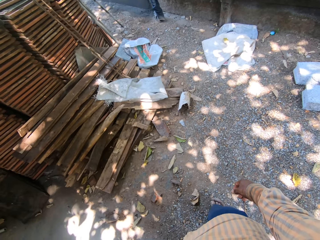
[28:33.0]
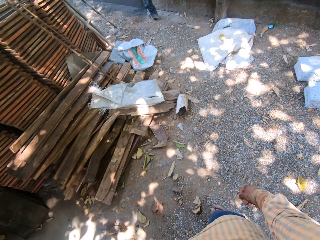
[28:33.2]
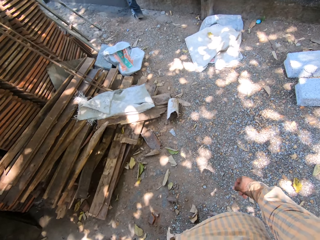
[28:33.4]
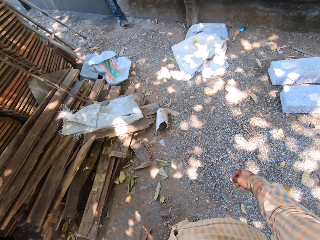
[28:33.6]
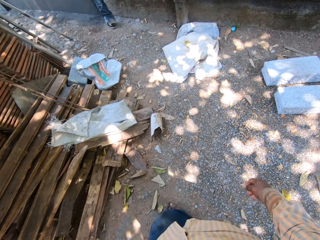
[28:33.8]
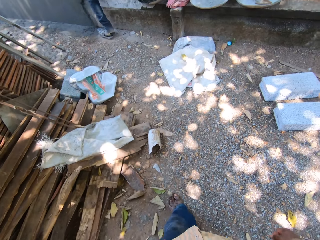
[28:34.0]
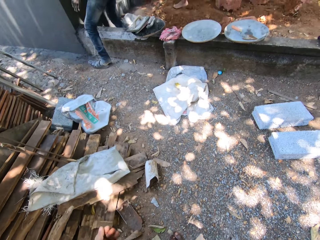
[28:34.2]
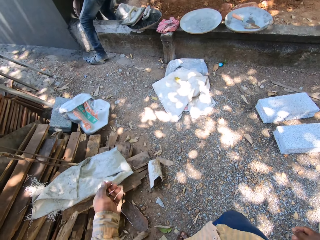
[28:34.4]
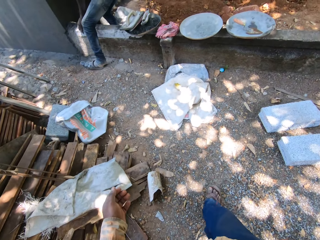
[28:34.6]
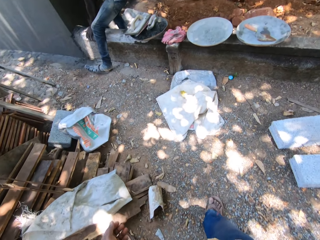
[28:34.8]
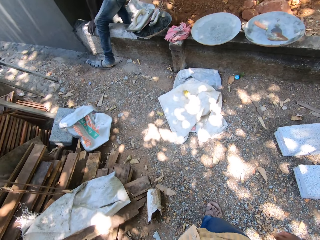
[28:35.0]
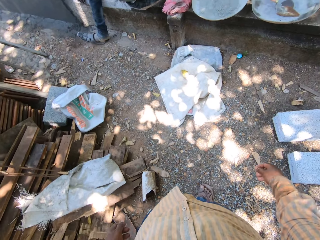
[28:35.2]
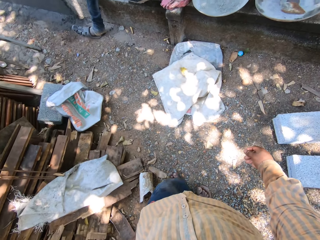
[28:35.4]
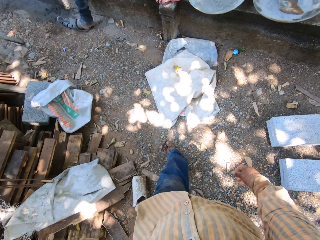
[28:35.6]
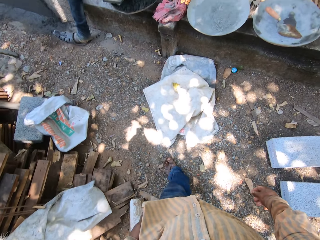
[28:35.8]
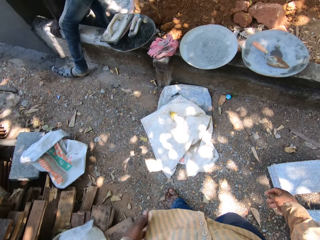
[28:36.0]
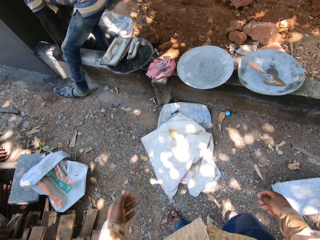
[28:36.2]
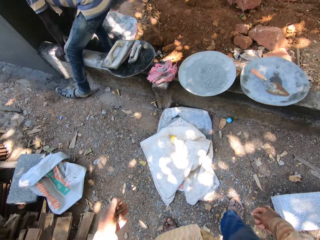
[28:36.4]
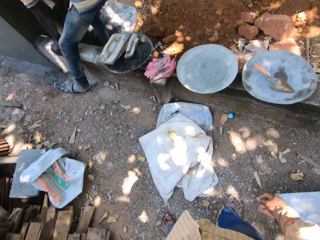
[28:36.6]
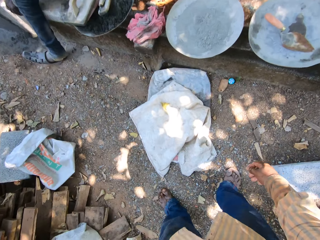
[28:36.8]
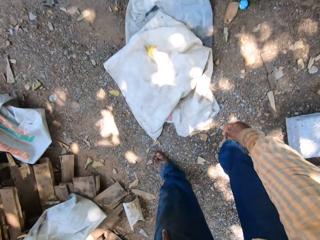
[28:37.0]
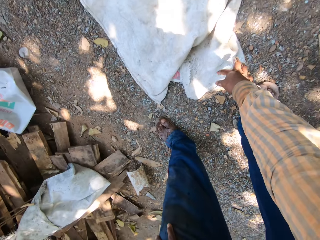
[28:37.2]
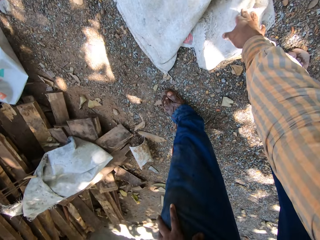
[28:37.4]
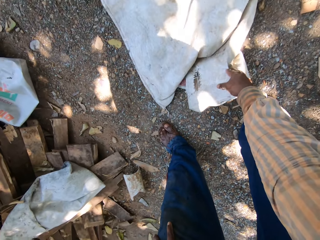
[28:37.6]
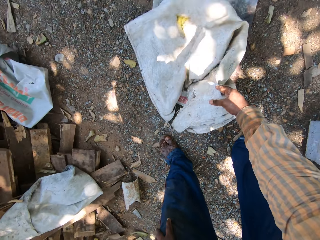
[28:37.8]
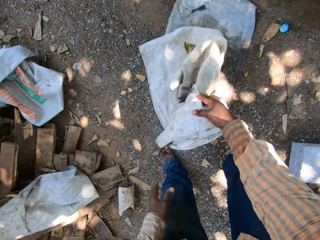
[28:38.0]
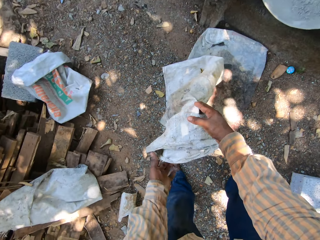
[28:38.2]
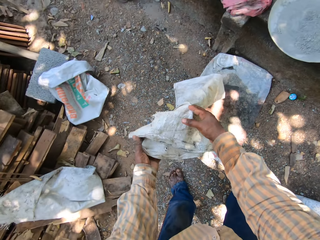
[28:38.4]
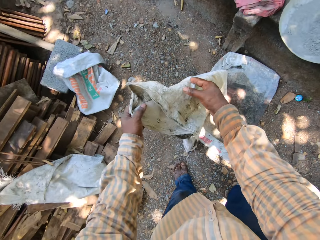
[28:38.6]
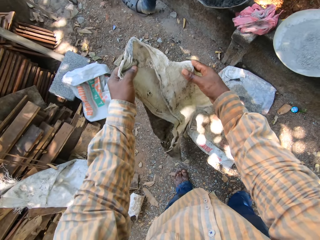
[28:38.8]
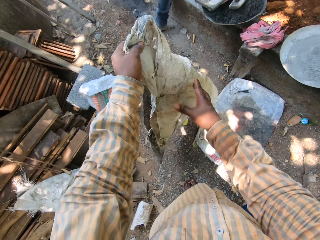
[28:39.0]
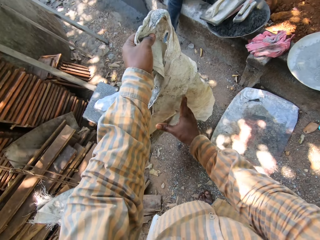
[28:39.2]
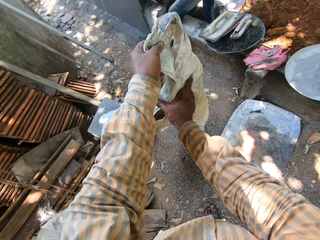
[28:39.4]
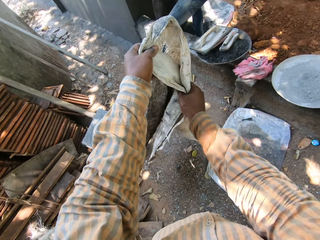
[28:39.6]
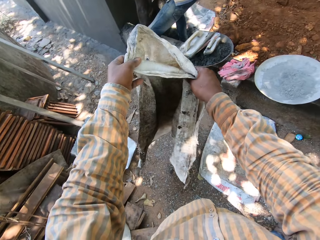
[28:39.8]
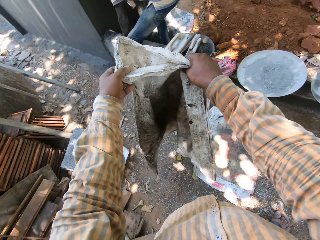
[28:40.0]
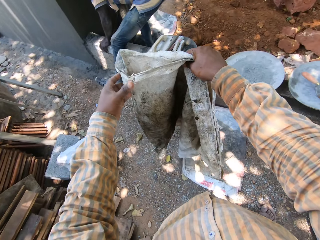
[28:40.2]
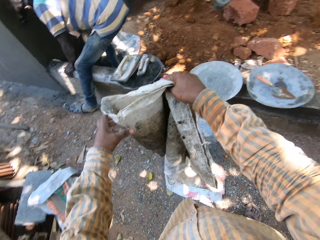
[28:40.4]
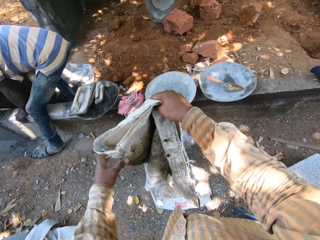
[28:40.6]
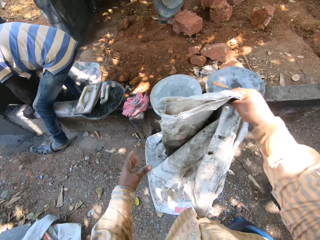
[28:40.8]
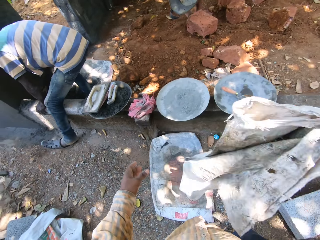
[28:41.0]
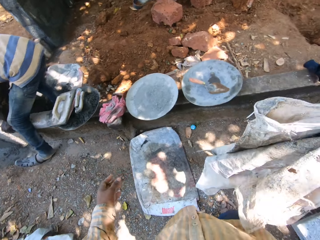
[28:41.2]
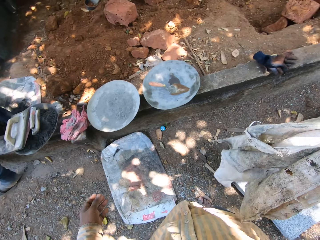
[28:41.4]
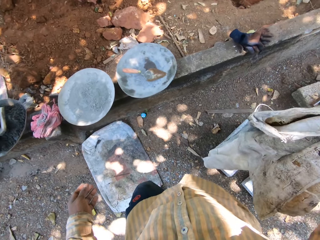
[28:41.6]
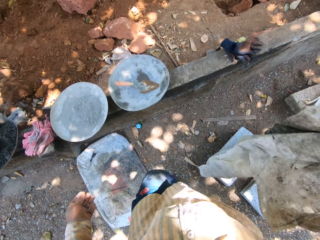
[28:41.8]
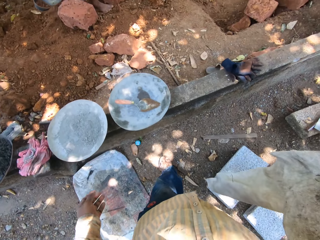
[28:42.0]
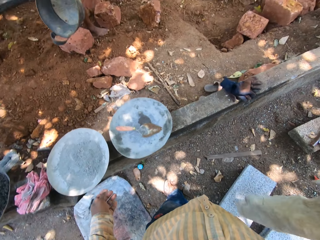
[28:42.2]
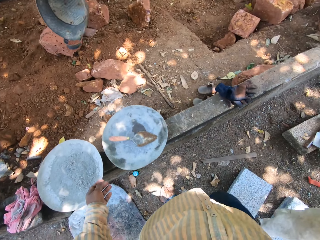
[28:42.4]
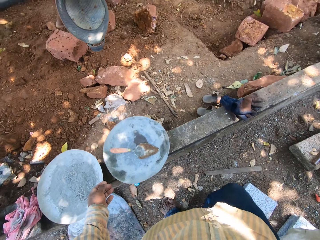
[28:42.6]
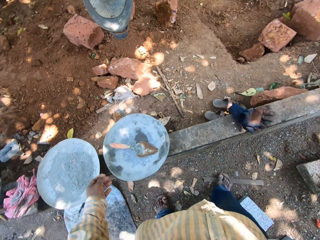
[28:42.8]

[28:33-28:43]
The camera wearer moves around the compound. The man holds the concrete slab with his left hand. The camera wearer picks up a sack on the ground with his right hand. He holds the sack with his hands. The man plasters the wall with the cement mix and the gauging trowel in his right hand. The camera wearer holds the sack in his right hand.

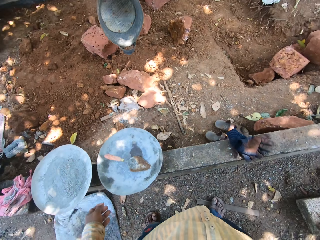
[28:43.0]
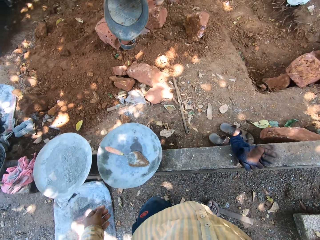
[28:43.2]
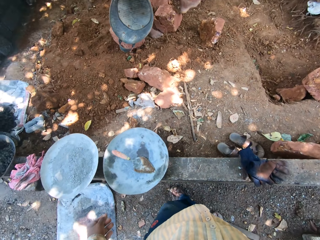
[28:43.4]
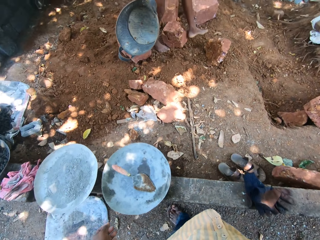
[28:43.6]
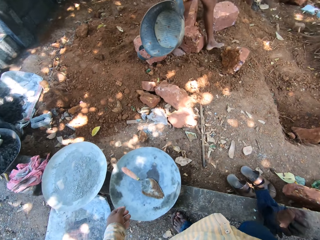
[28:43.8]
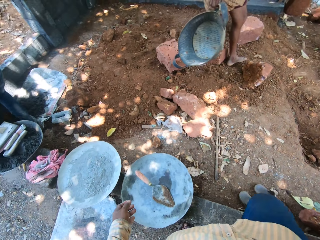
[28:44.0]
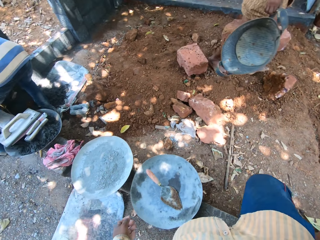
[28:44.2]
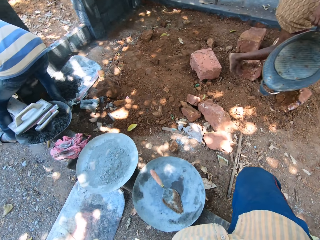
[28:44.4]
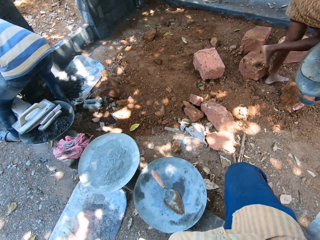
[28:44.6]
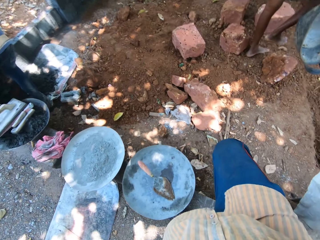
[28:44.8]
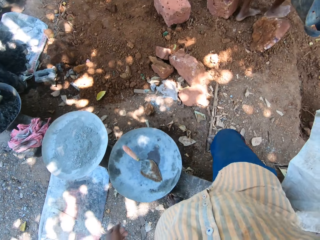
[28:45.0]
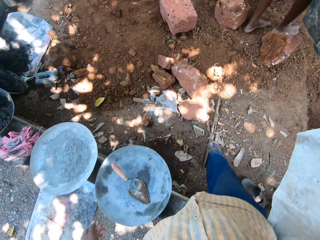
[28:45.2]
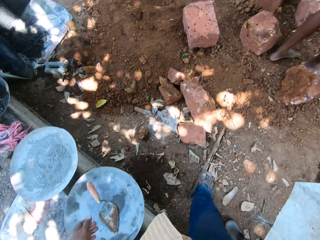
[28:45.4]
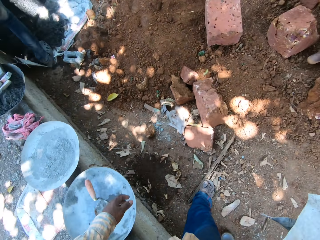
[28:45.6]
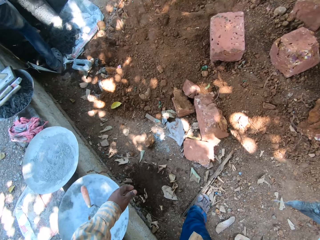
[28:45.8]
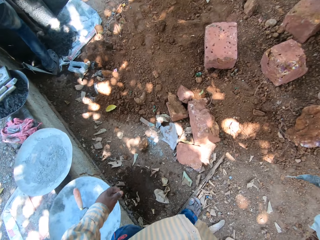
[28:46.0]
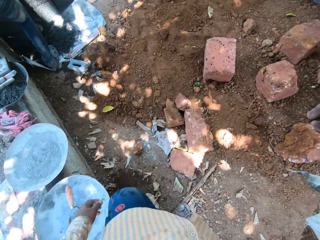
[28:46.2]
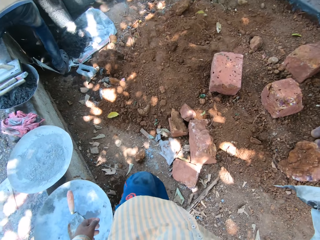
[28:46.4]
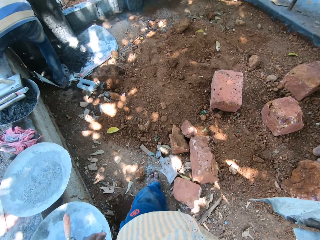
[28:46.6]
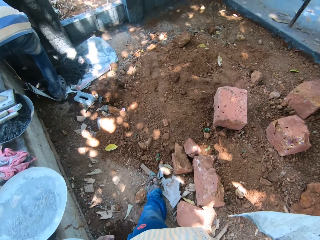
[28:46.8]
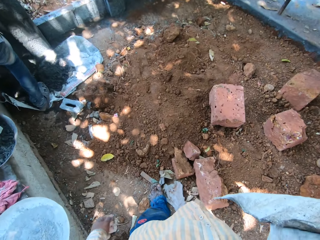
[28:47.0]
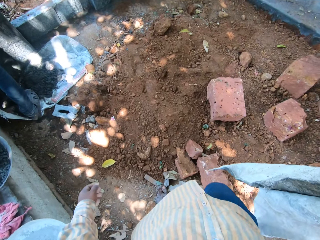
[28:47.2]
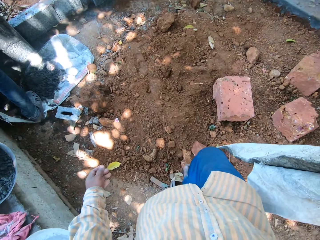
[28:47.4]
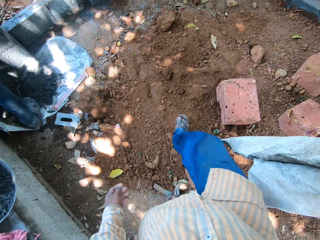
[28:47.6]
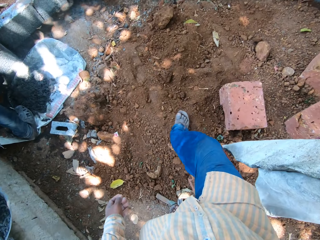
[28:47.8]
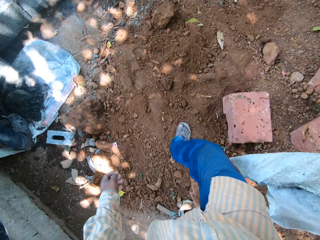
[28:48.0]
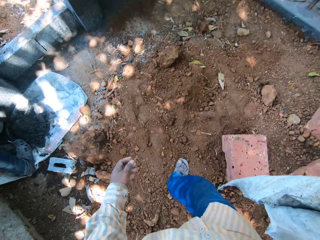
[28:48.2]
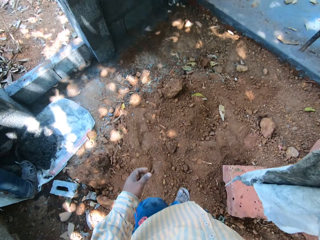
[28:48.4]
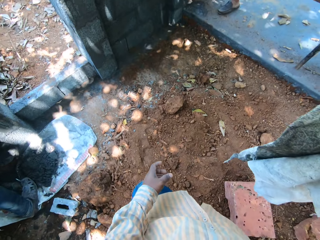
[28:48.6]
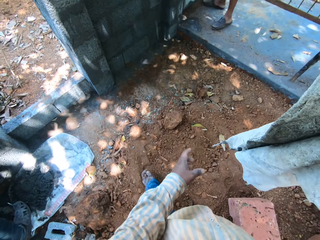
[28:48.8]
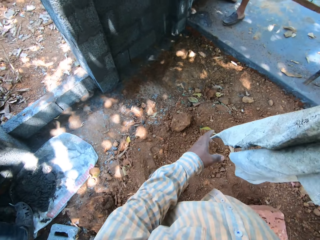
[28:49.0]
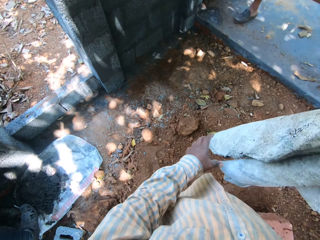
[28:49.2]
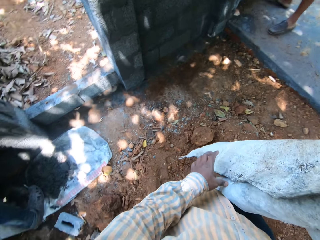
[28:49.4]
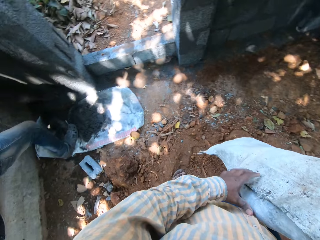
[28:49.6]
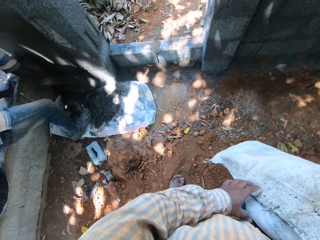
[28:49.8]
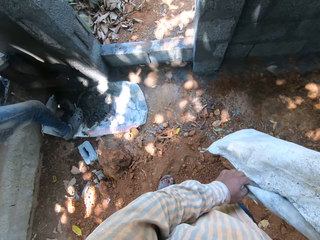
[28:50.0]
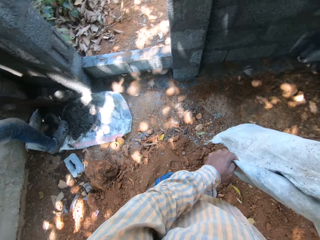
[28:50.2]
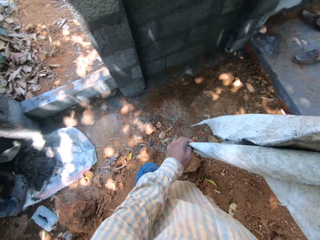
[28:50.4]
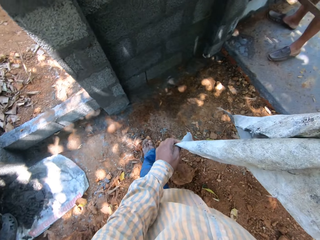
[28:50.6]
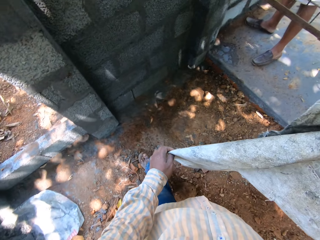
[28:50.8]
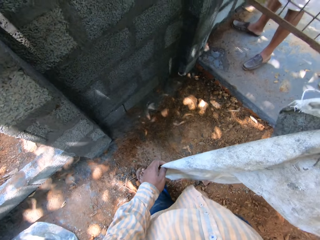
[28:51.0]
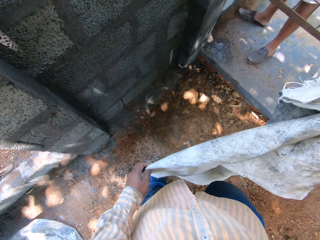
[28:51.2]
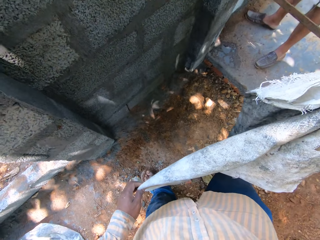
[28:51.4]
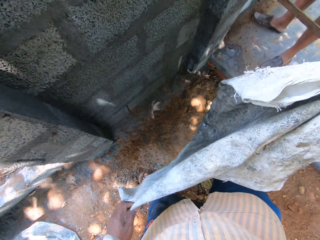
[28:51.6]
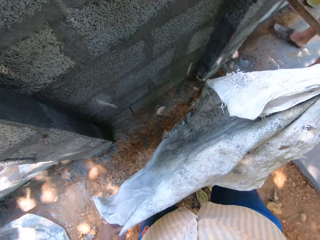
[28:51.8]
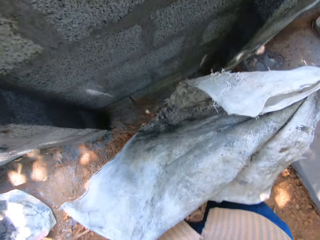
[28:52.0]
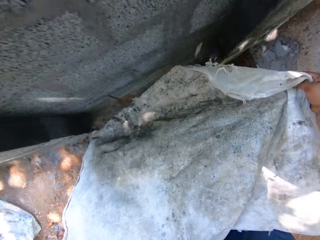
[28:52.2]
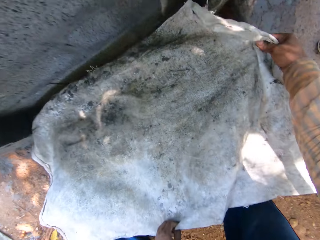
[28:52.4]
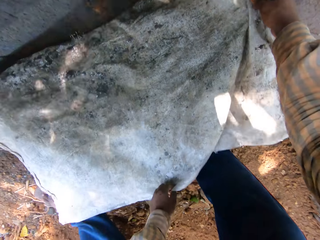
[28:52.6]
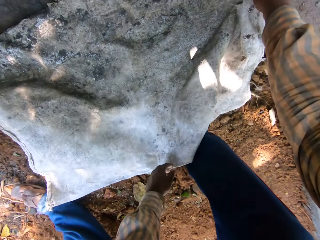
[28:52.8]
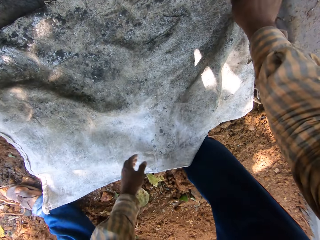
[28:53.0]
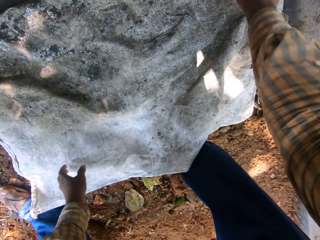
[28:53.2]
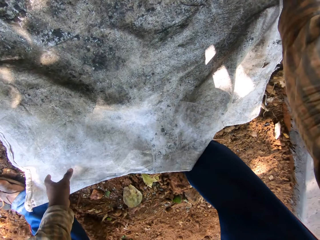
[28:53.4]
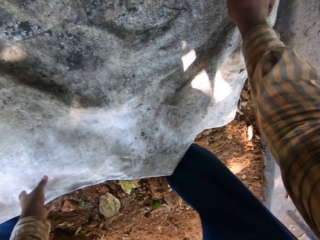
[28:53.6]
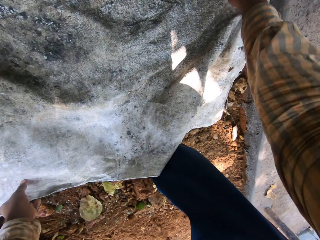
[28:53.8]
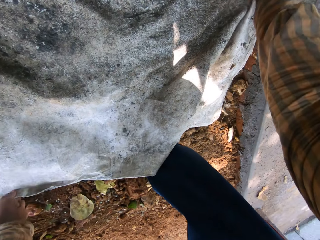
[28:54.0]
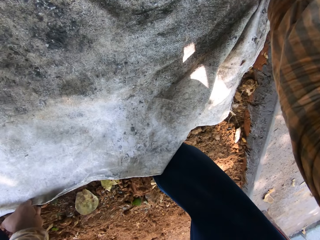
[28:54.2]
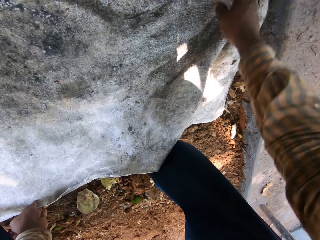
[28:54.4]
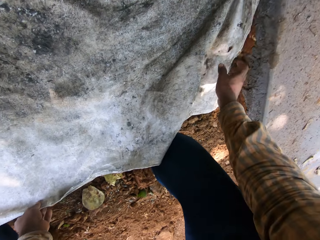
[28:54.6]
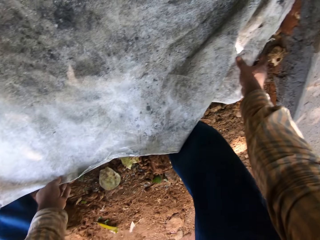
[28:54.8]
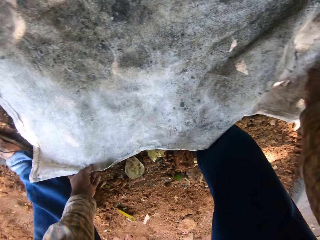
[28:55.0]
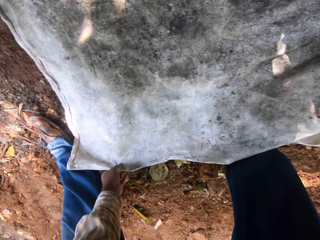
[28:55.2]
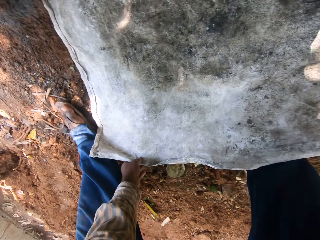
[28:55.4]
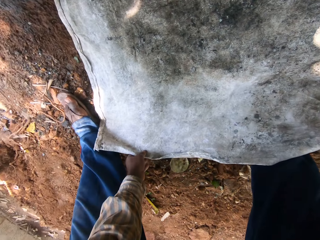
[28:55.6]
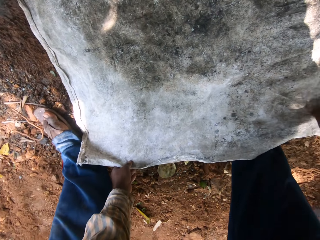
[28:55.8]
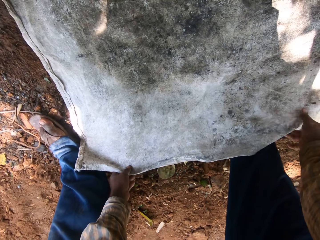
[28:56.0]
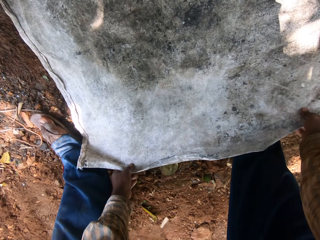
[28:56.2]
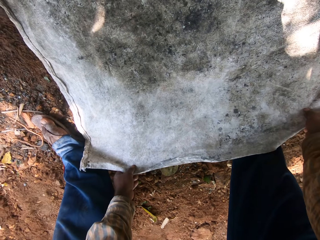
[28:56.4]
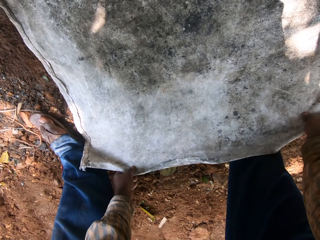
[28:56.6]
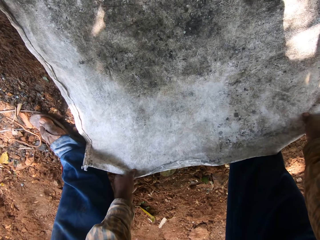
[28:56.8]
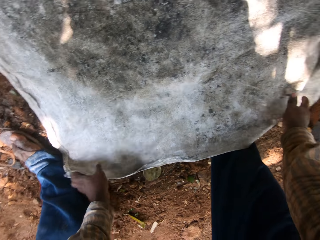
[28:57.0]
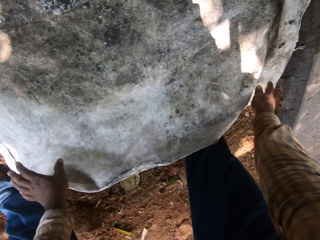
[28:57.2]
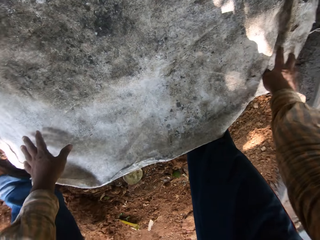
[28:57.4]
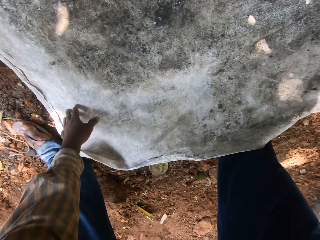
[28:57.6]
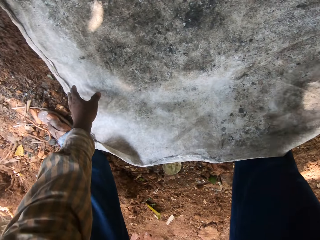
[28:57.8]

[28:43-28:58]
A man holds a headpan with his right hand. The camera wearer enters a construction site. The man carries a container around the site. The camera wearer goes past a short wall. He holds the sack with his hands. The man repairs the wall. The camera wearer lays the sack on the ground with his hands. He spreads the sack on the ground and adjusts the sack on the ground with his hands.
